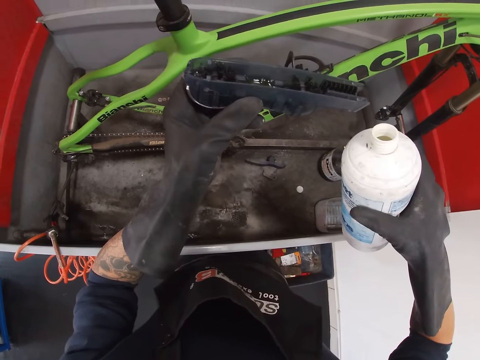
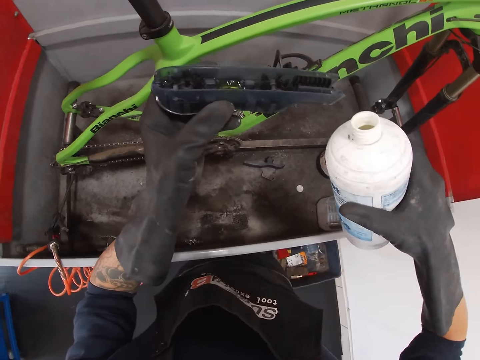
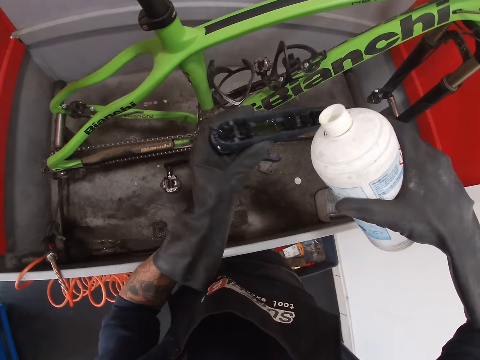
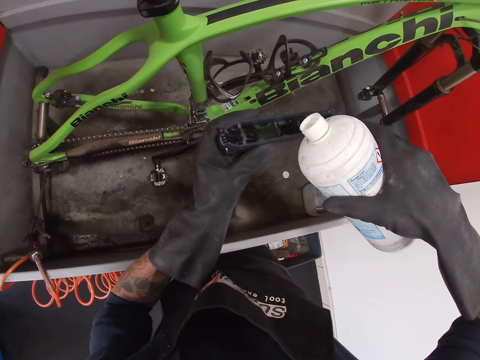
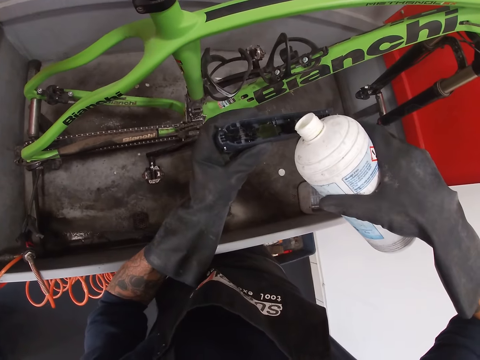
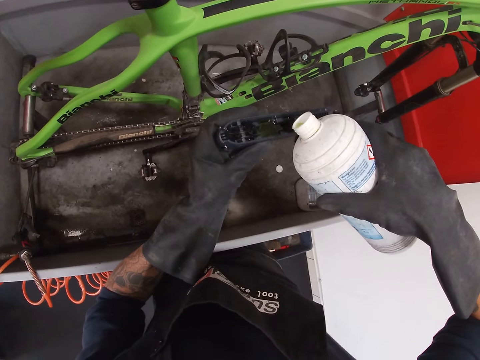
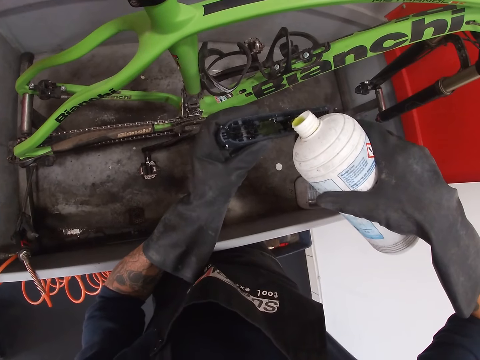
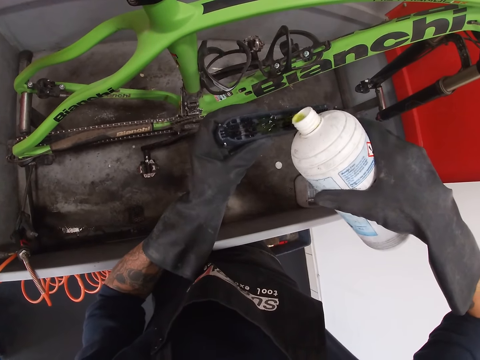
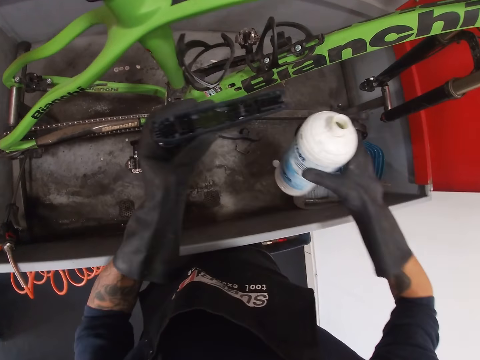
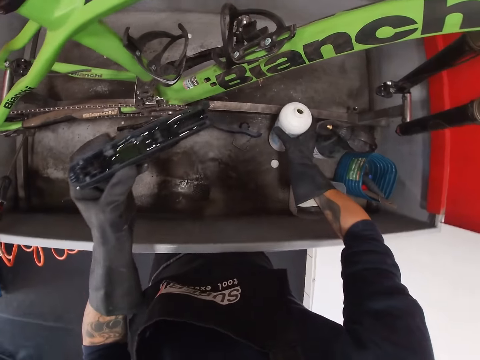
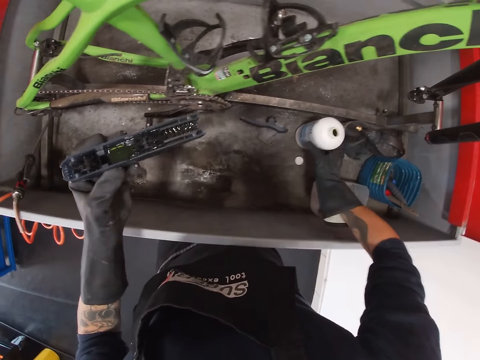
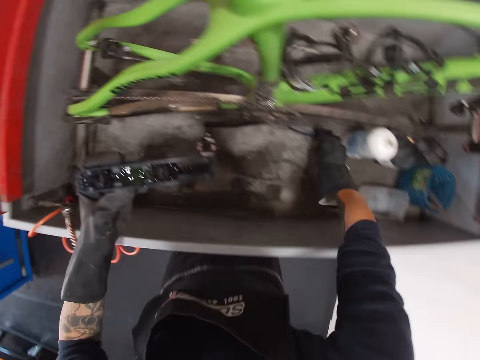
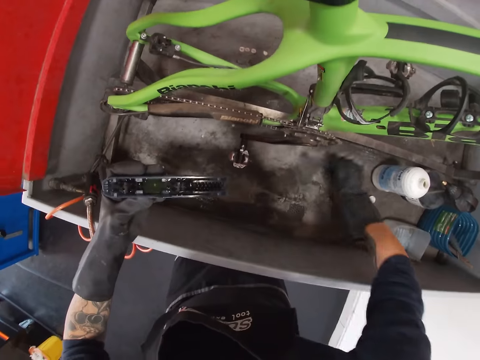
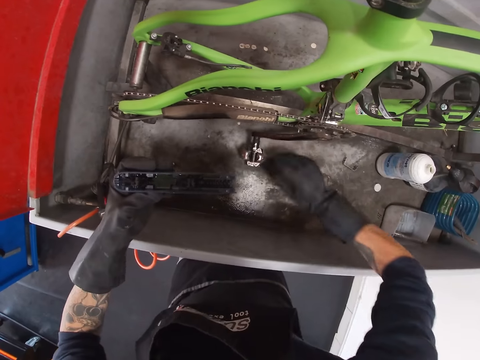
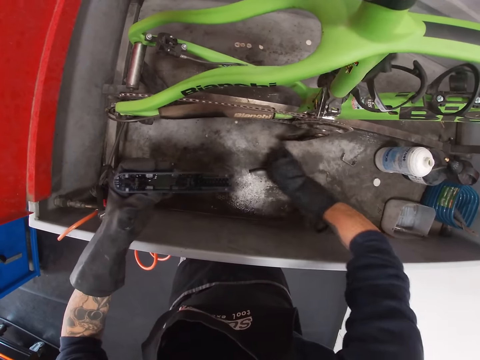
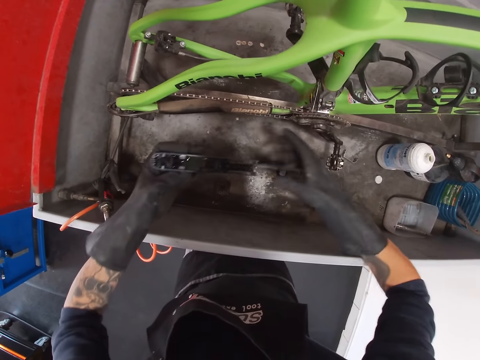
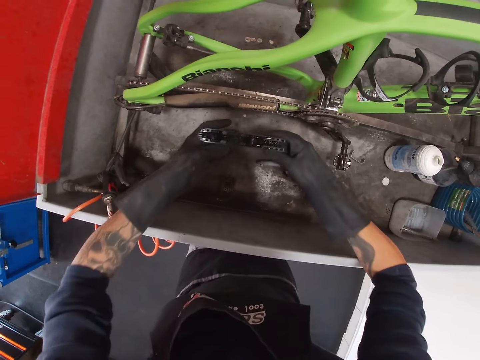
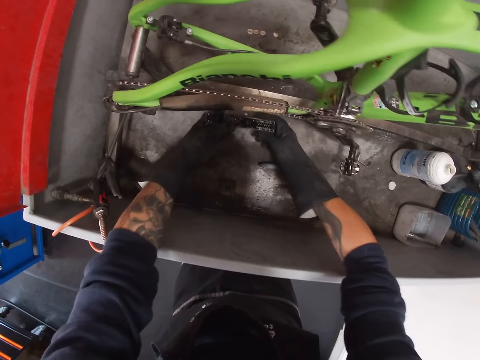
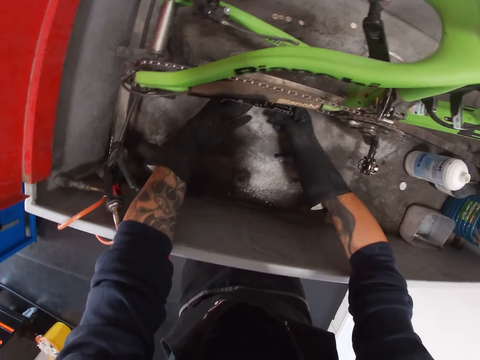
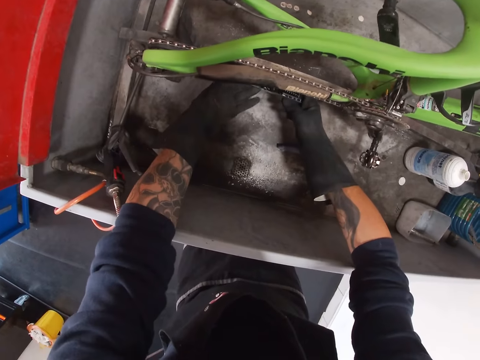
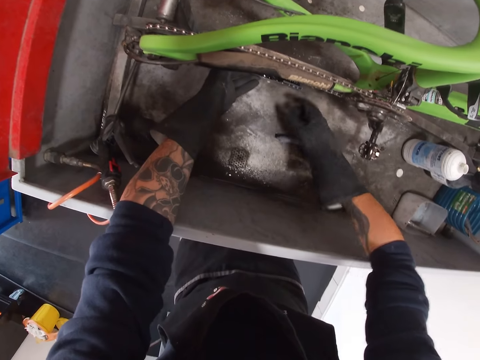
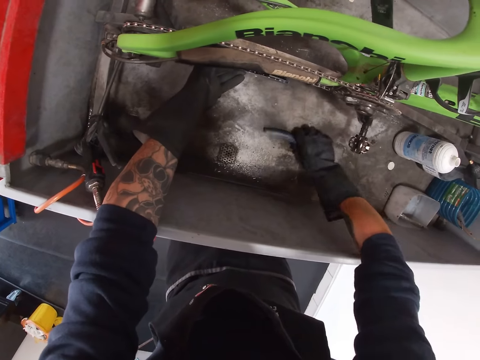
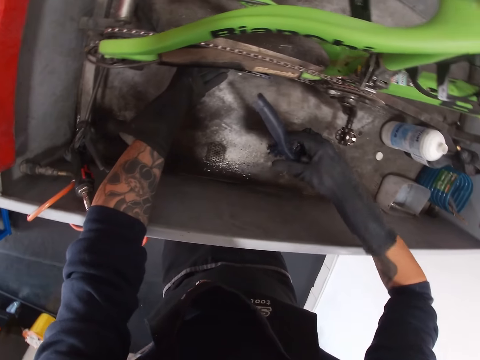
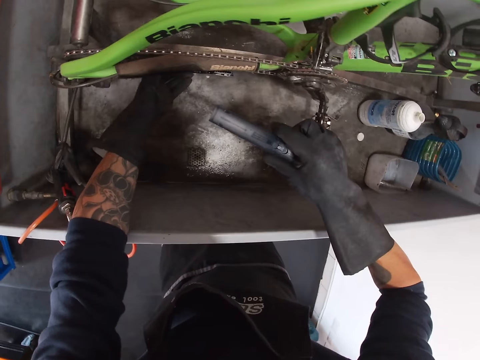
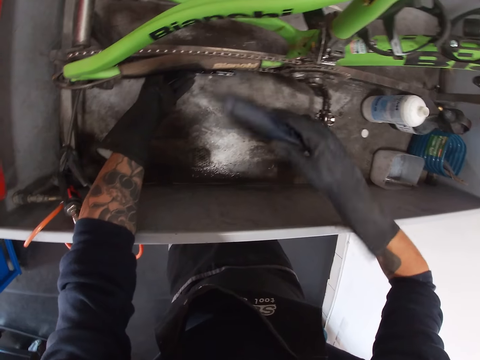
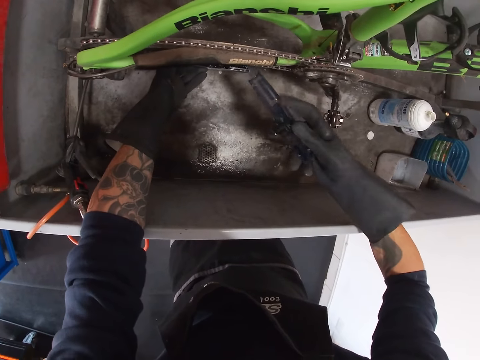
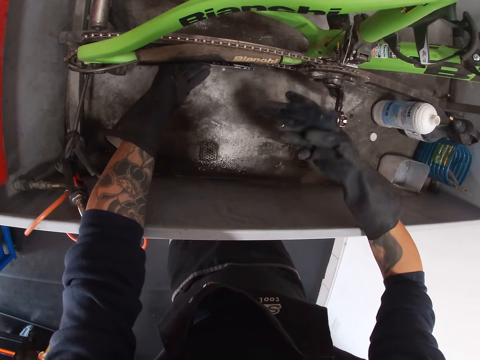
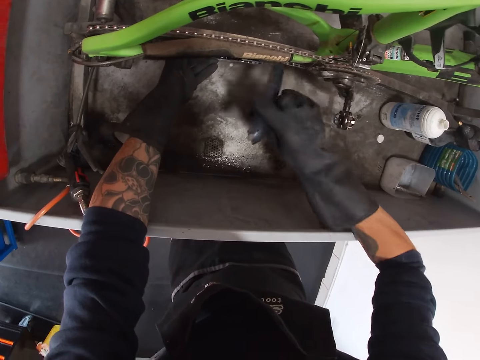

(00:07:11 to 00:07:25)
The camera wearer lifts the chain cleaner or chain cleaning device. He pours lube into the chain cleaning device with the chain lube in his right hand. He drops the chain lube in the bicycle wash with his right hand. He picks up the cover of the chain cleaning device from the bicycle wash with his right hand. He drops the cover of the chain cleaning device in the bicycle wash with his right hand. He rolls the bicycle pedal with his right hand. He places shafts in the bicycle wash. He attaches the chain cleaning device under the bicycle chain with both hands. He picks up the cover of the chain cleaning device on the bicycle wash with his right hand. He lifts the shafts.

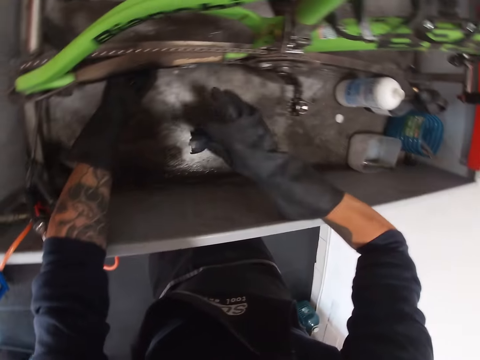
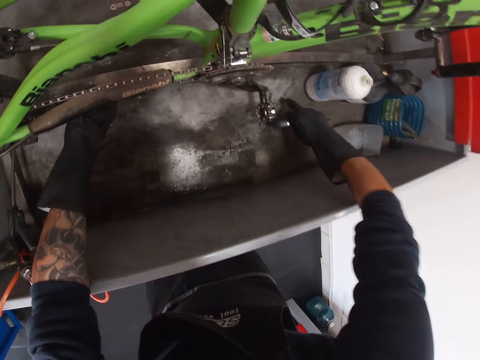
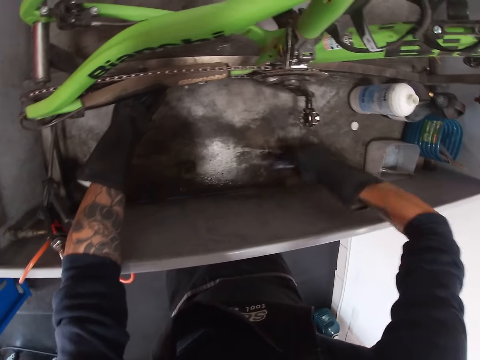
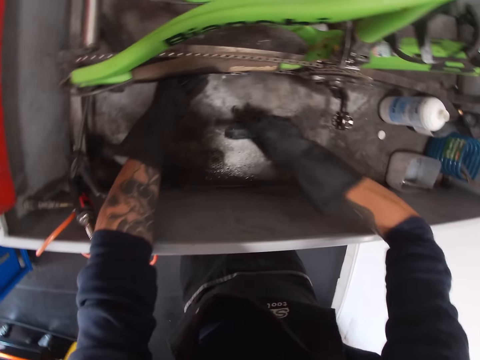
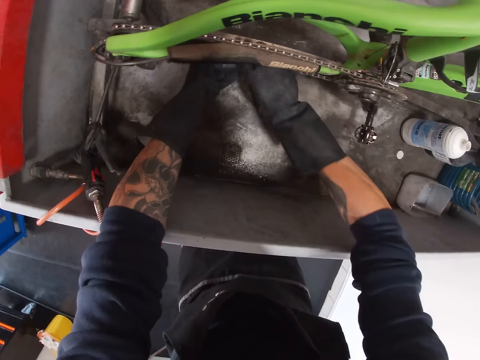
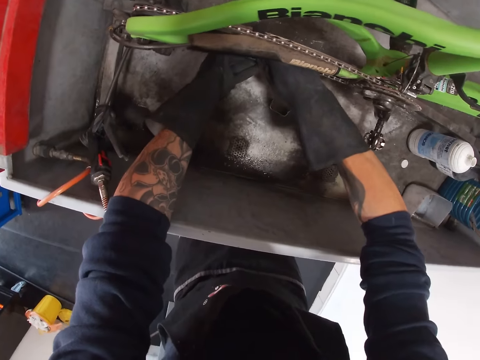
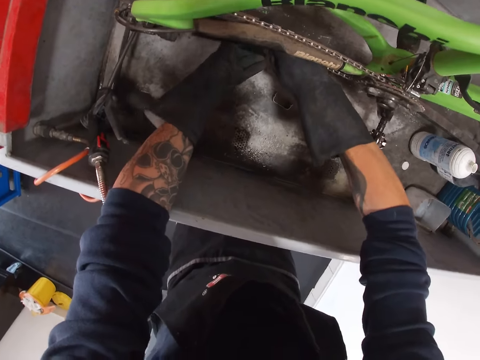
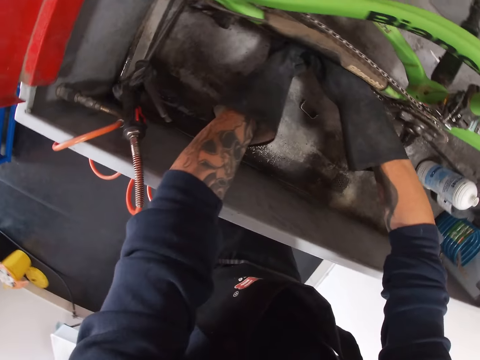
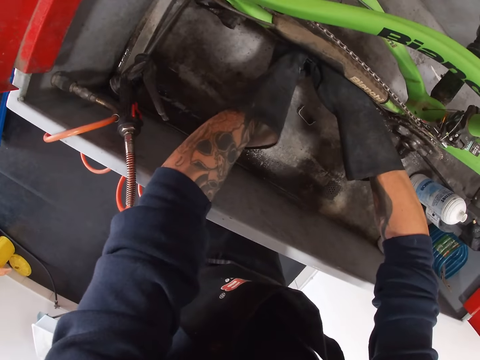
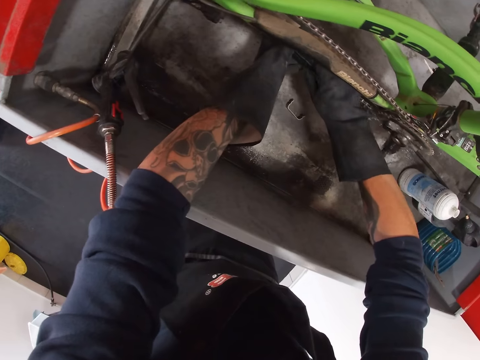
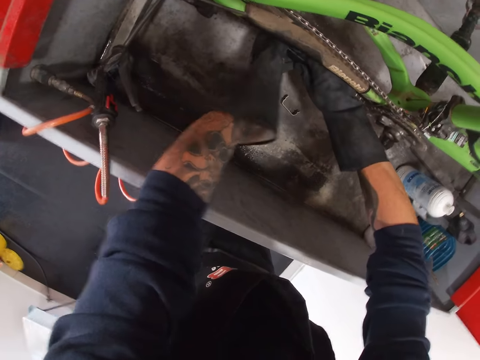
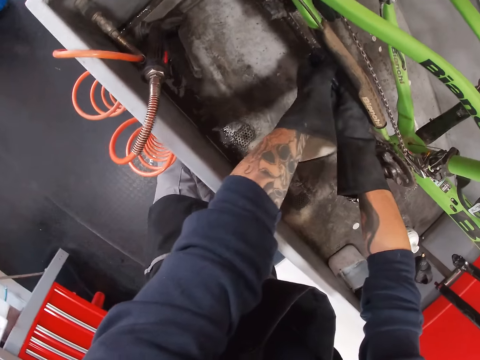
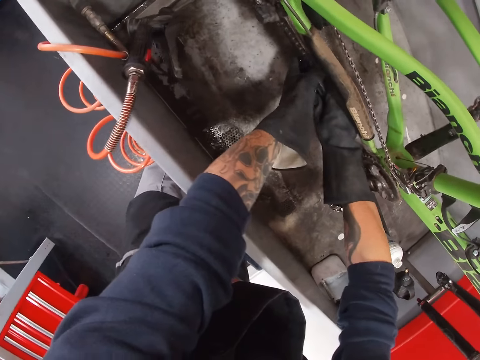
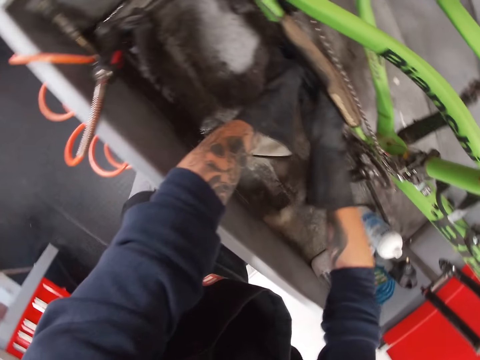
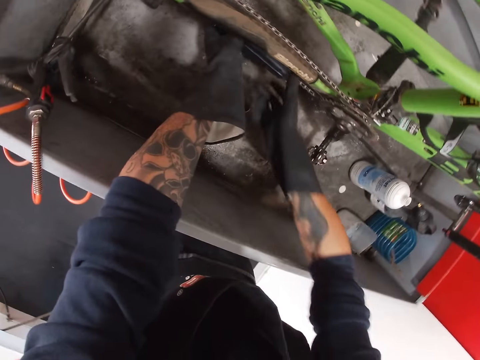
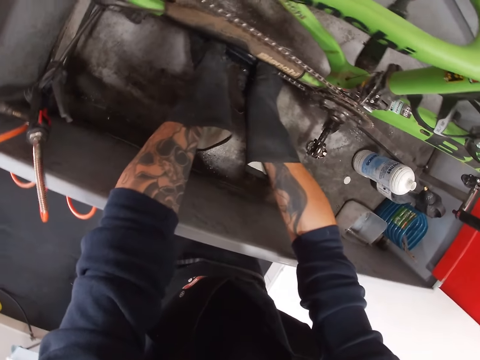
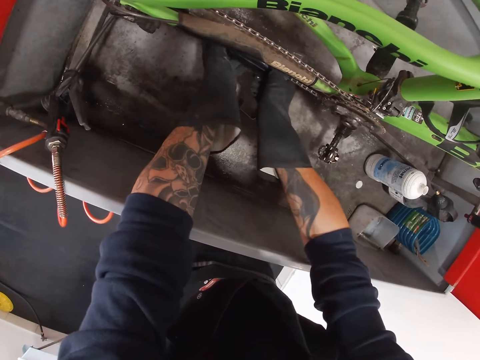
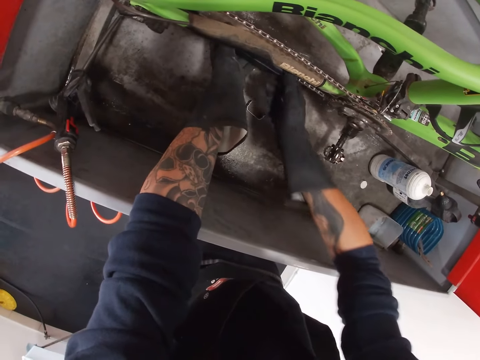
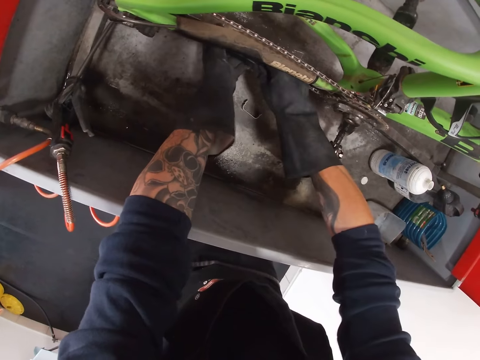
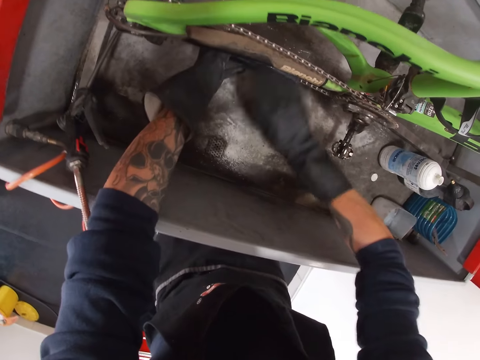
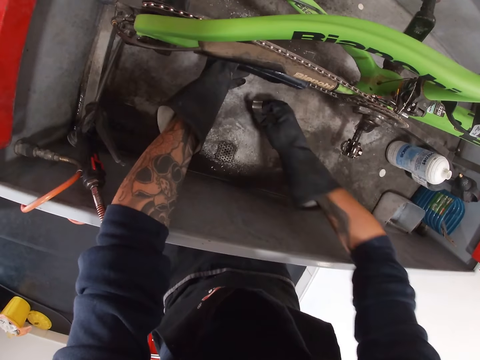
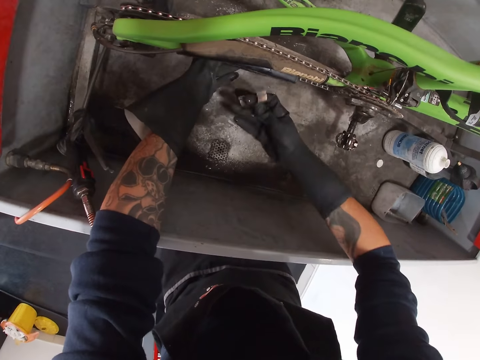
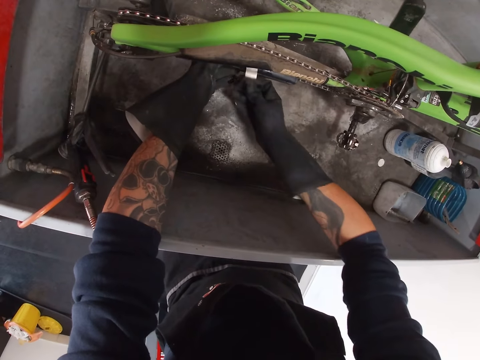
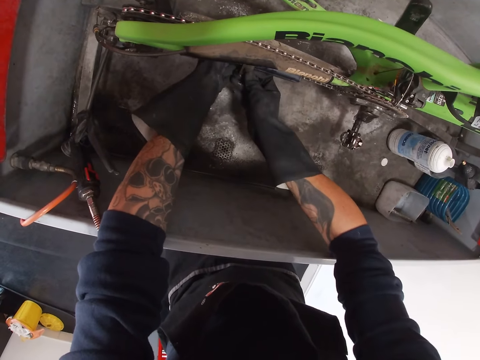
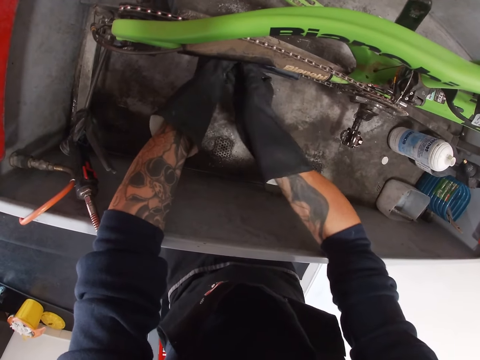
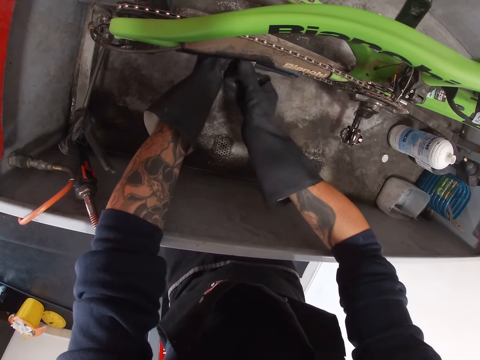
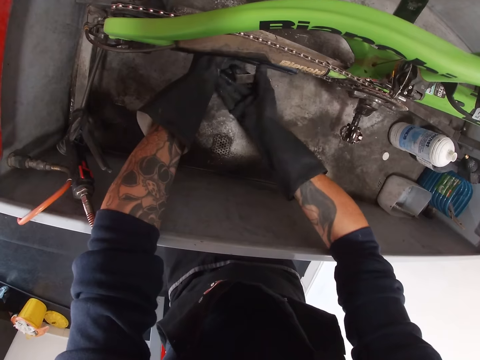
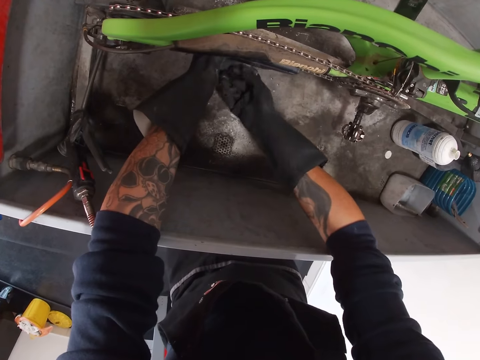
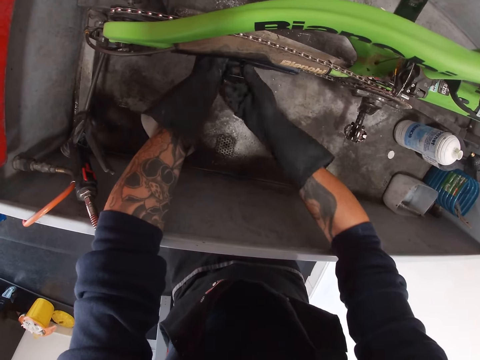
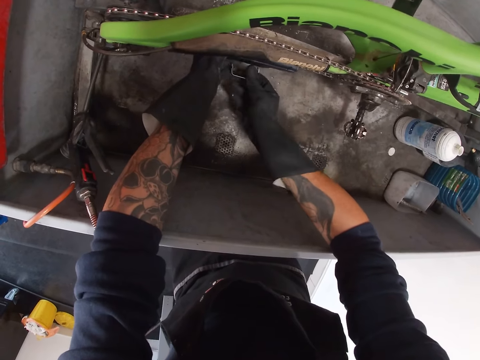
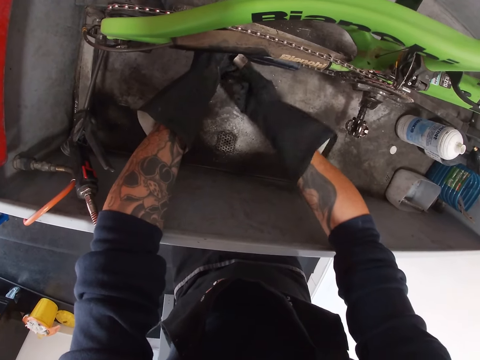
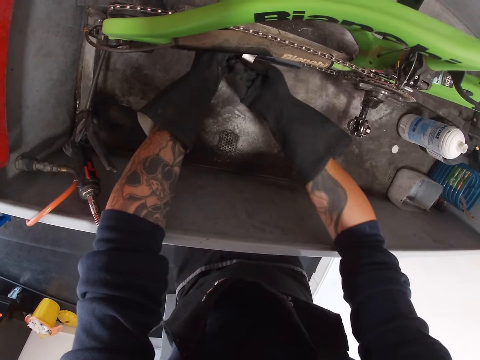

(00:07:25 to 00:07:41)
The camera wearer fixes the bicycle. He drops the chain keeper on the bicycle wash with his right hand. He couples the bicycle chain cleaning device on a bicycle chain with both hands. He picks up the chain keeper in the bicycle wash with his right hand. He couples the chain keeper on the chain cleaning device with both hands. He fixes the bicycle with a chain cleaner.
